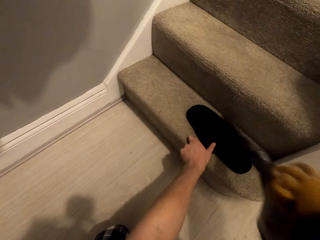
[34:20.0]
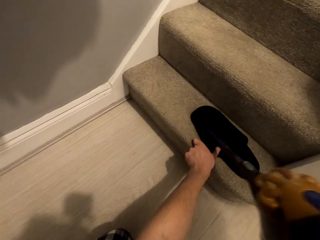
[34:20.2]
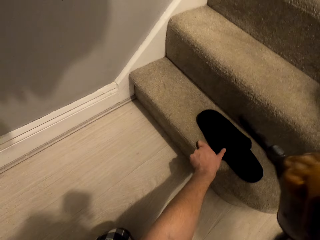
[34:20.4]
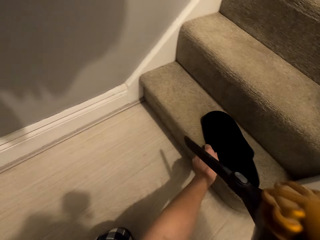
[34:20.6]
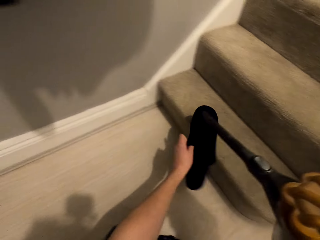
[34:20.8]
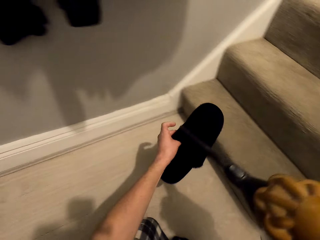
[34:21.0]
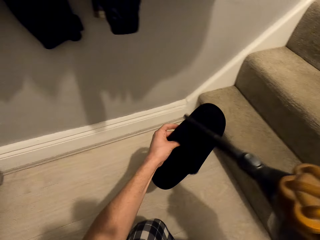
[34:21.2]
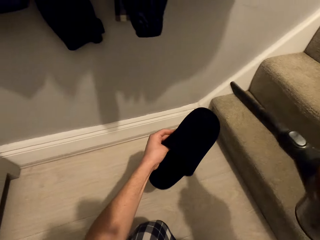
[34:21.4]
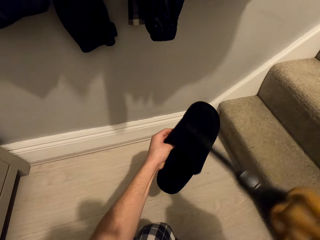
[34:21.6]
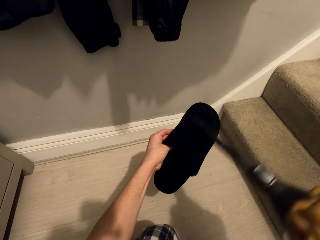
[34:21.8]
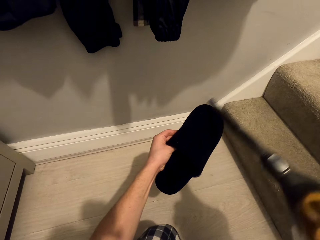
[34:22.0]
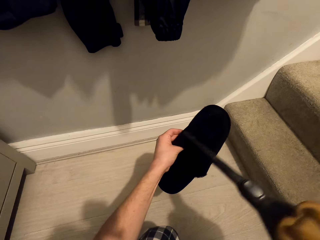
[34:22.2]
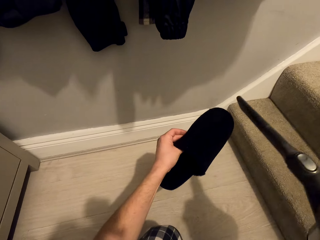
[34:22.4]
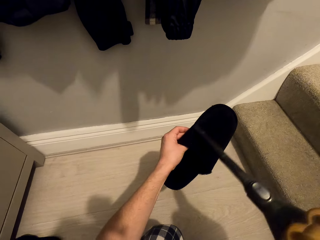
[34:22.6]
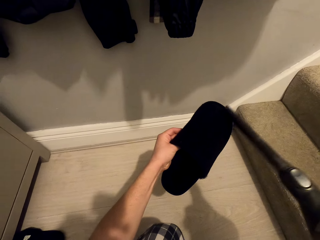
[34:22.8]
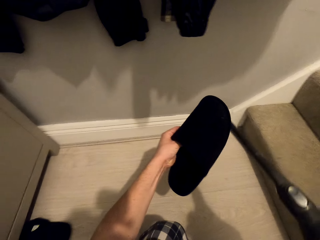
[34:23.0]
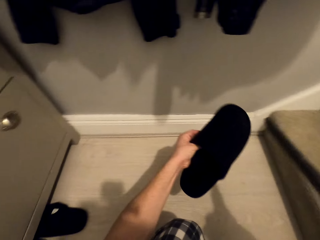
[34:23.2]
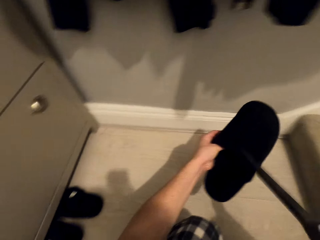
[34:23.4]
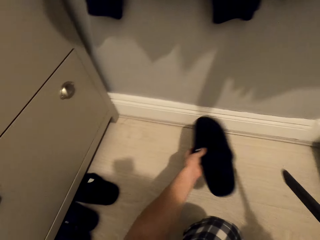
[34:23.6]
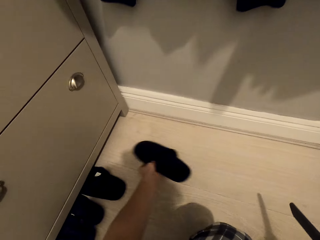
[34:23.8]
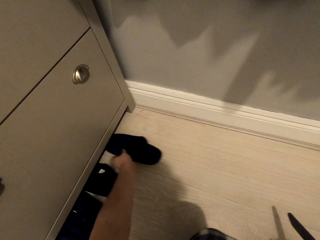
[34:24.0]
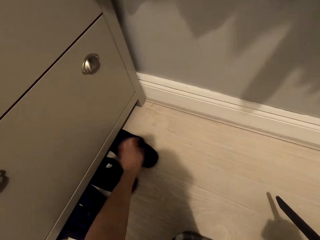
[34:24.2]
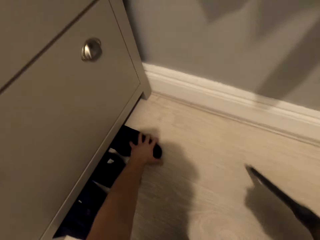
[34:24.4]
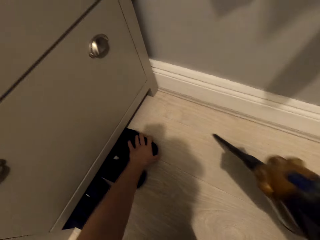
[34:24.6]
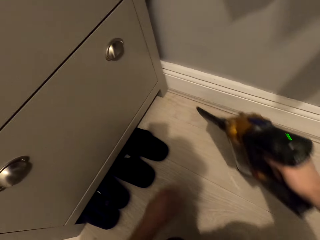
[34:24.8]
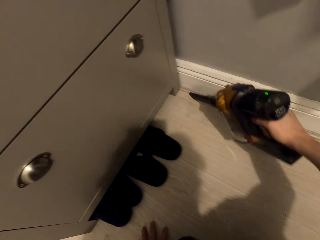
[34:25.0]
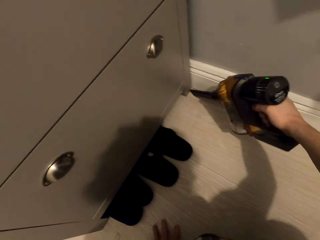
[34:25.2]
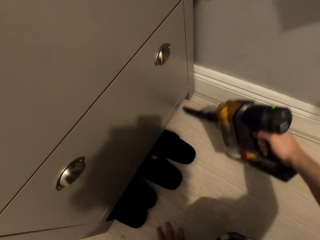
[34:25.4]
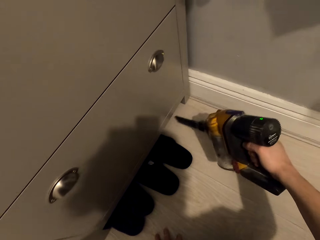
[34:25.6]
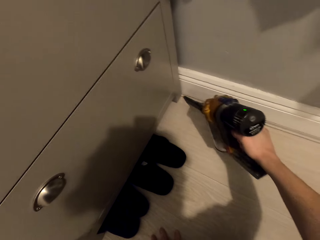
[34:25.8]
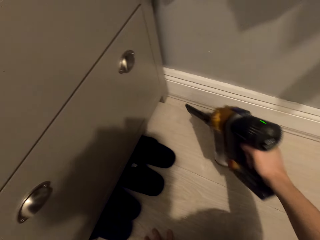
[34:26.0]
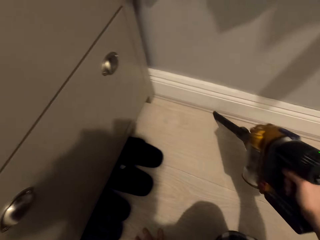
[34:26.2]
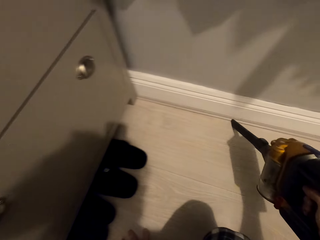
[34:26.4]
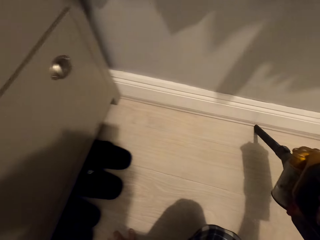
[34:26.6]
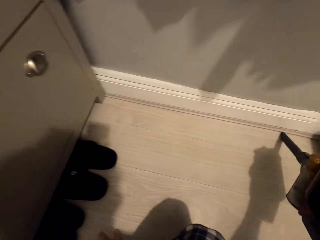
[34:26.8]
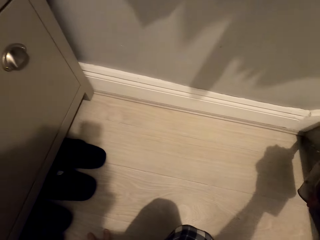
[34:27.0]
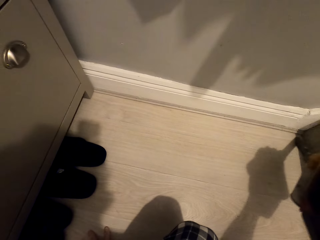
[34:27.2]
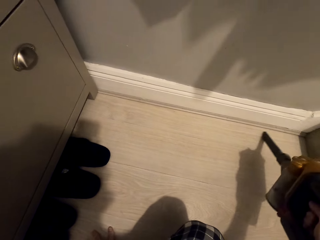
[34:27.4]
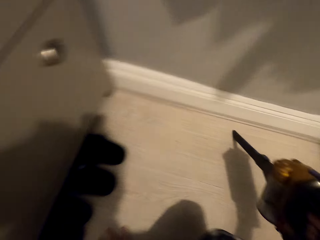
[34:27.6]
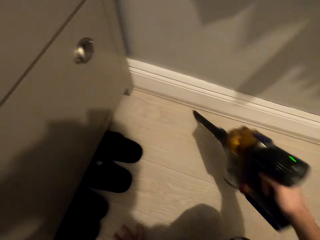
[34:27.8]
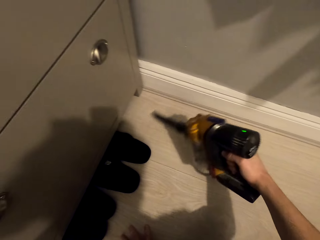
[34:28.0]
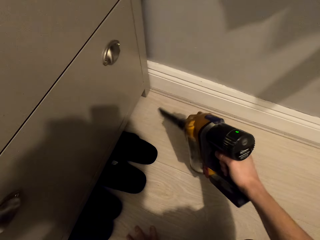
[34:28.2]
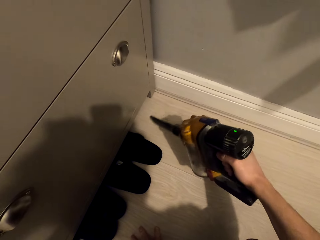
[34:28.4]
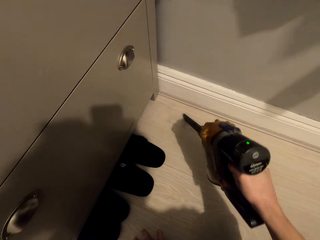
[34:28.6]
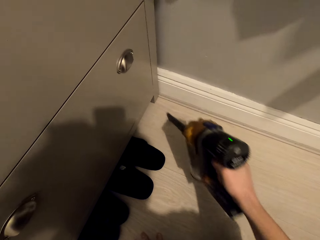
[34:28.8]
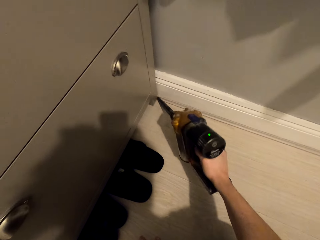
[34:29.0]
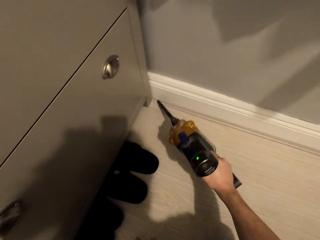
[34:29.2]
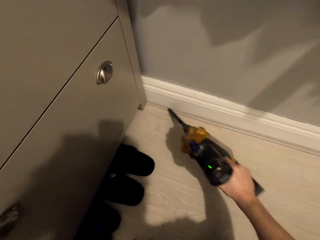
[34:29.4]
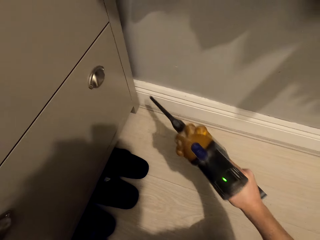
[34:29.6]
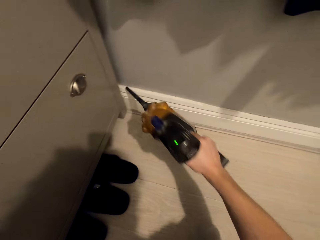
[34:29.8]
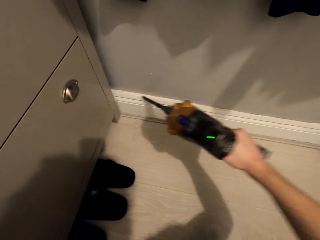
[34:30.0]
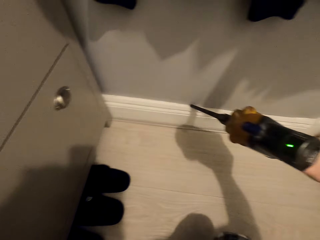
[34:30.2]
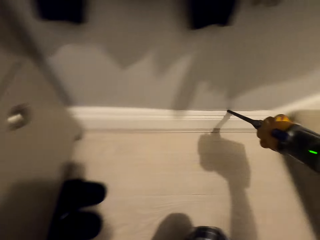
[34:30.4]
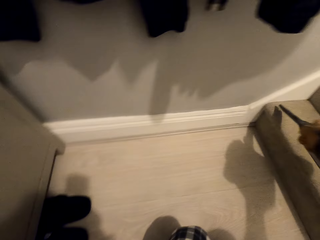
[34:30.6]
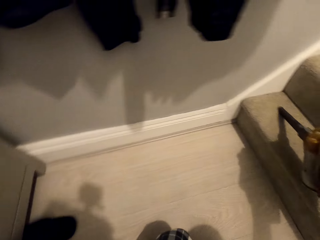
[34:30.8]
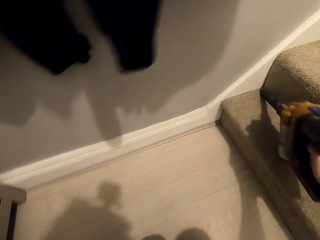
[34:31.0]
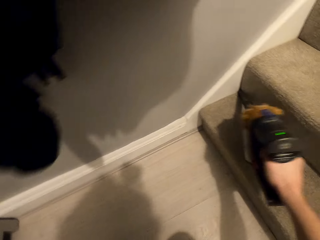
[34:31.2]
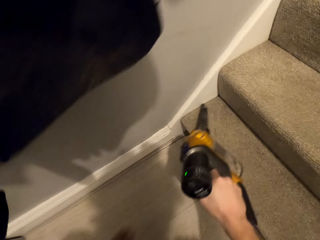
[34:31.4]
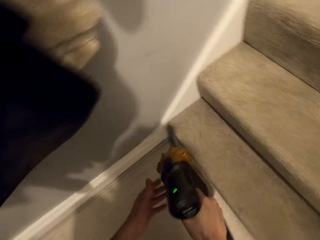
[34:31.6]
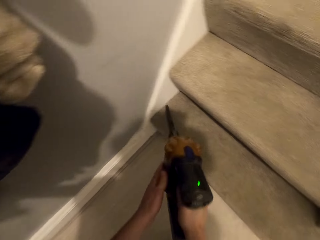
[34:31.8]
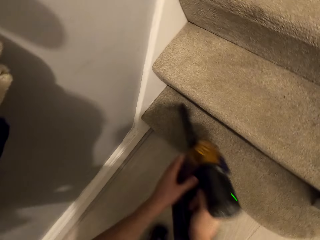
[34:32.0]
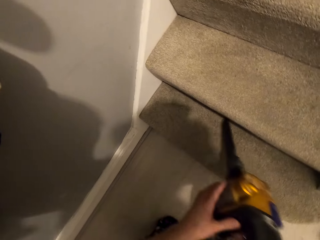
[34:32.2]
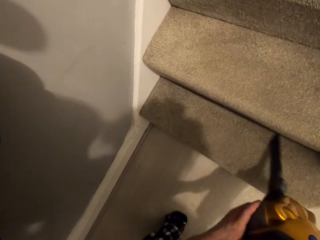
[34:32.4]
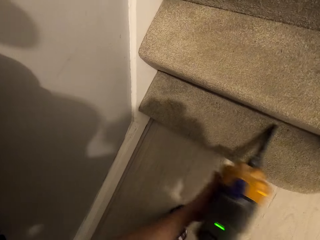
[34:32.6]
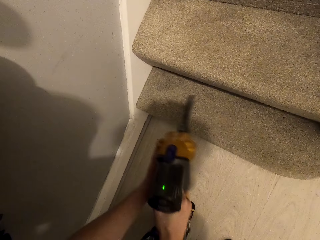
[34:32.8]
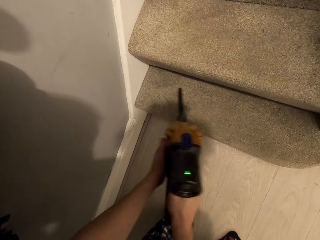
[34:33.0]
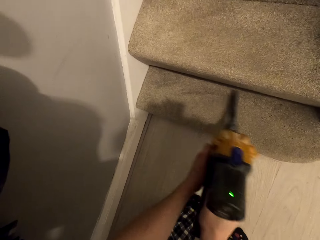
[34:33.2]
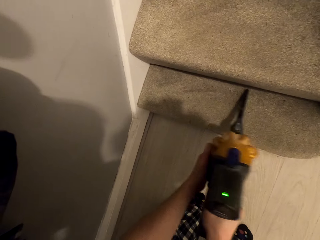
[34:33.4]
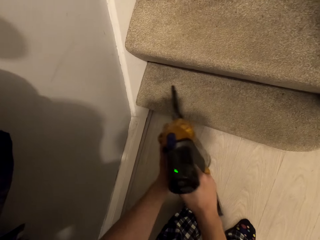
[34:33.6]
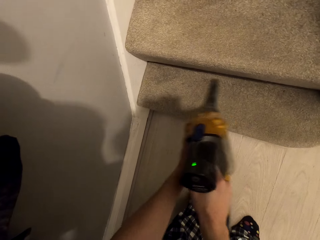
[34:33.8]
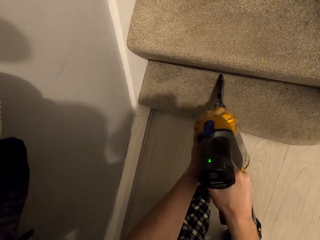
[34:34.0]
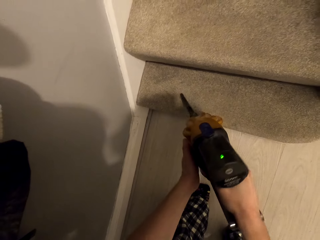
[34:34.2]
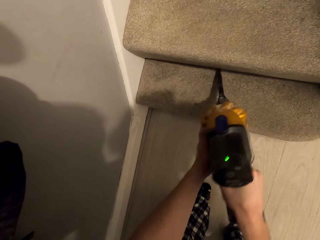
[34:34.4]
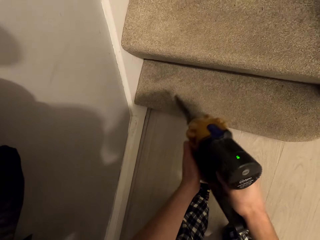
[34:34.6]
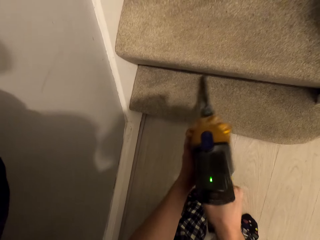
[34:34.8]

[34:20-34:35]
The camera wearer holds the slippers. They remove dirt from the slippers. They put the slippers under the cabinet. They pick dirt along the cabinet. They pick dirt on the staircase.

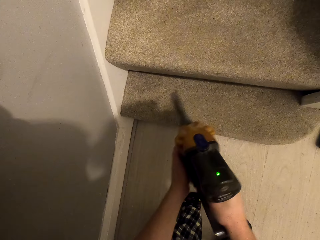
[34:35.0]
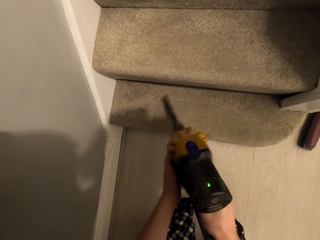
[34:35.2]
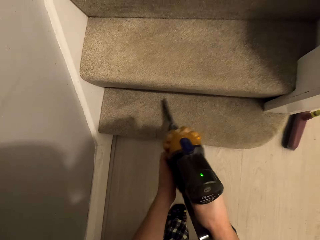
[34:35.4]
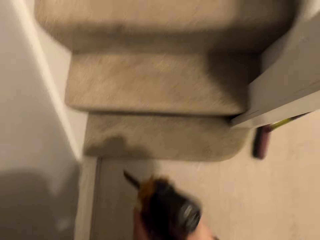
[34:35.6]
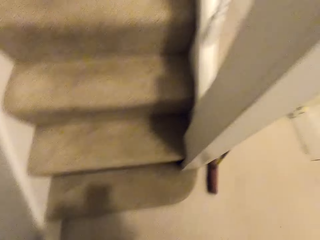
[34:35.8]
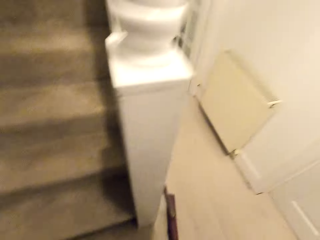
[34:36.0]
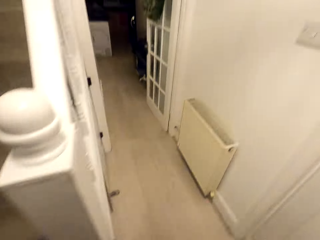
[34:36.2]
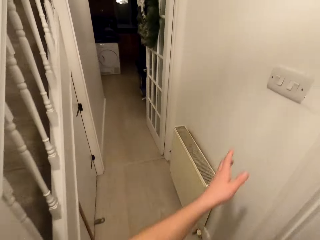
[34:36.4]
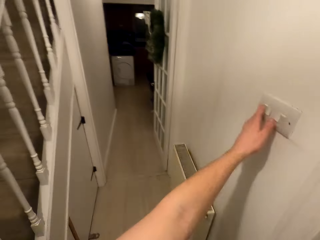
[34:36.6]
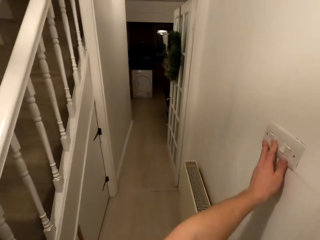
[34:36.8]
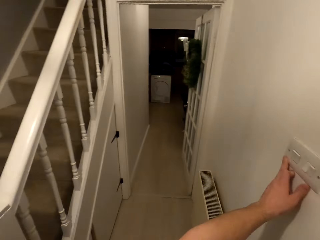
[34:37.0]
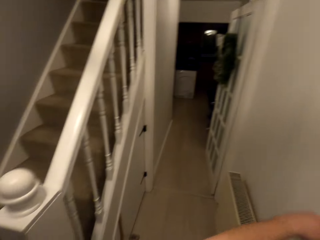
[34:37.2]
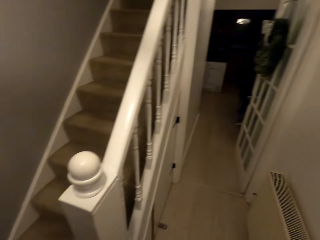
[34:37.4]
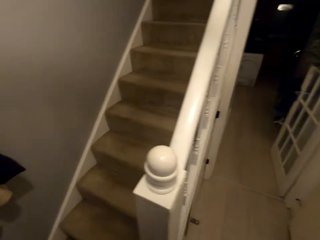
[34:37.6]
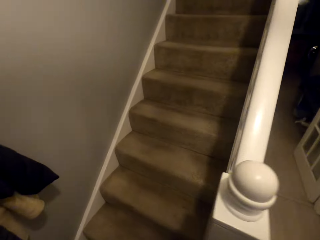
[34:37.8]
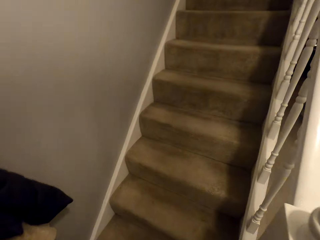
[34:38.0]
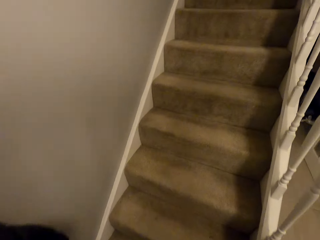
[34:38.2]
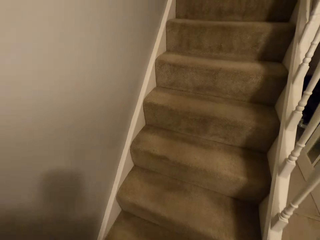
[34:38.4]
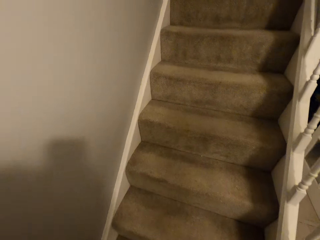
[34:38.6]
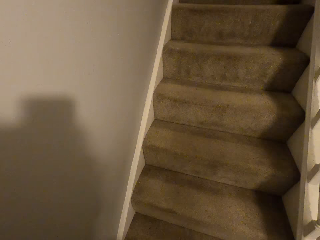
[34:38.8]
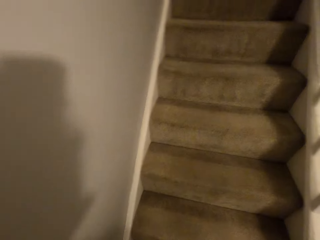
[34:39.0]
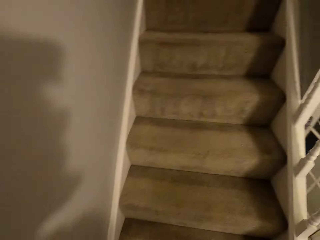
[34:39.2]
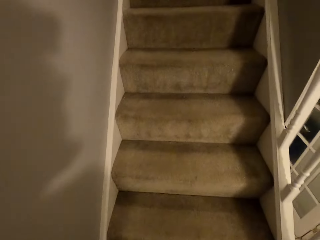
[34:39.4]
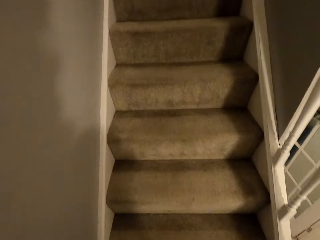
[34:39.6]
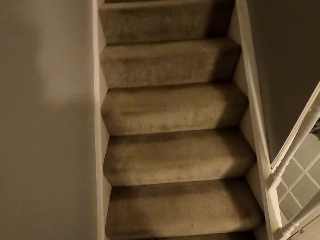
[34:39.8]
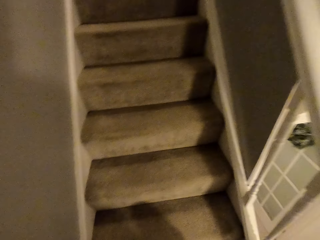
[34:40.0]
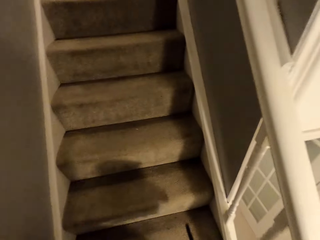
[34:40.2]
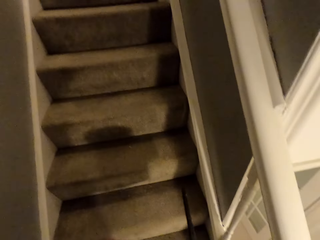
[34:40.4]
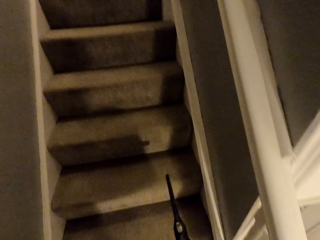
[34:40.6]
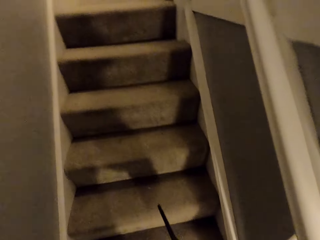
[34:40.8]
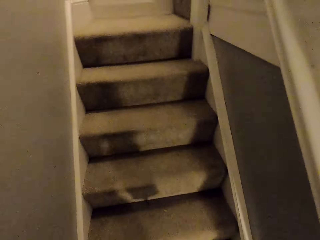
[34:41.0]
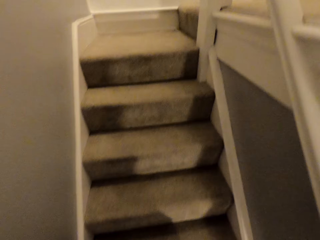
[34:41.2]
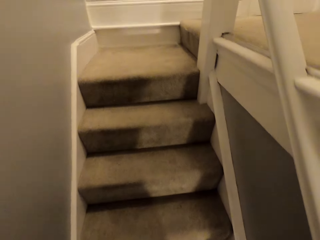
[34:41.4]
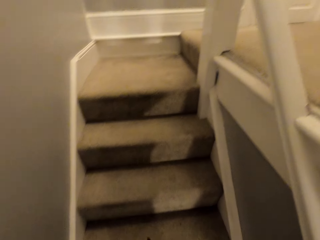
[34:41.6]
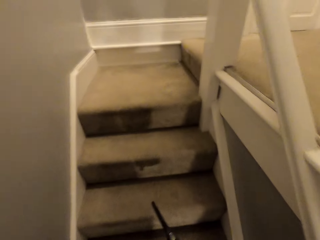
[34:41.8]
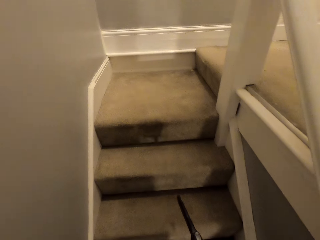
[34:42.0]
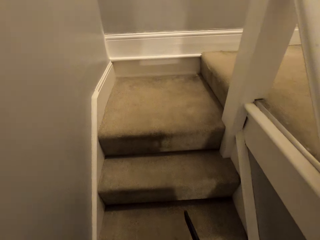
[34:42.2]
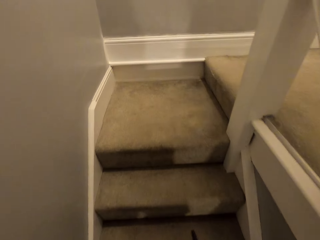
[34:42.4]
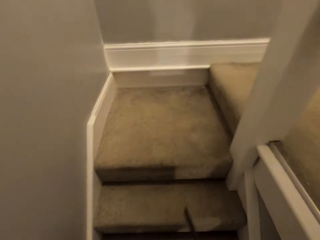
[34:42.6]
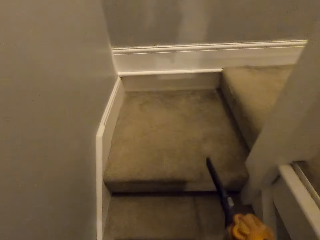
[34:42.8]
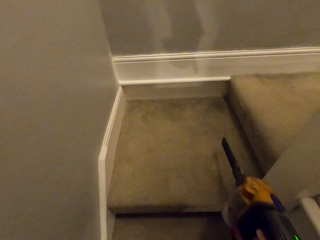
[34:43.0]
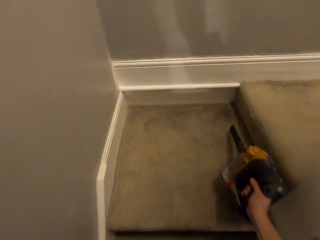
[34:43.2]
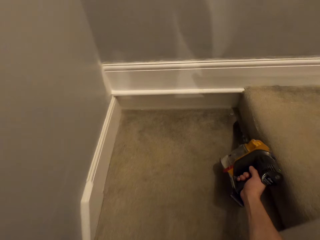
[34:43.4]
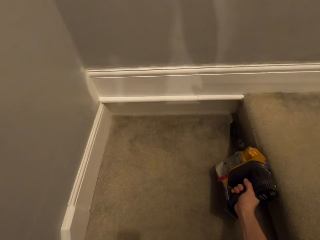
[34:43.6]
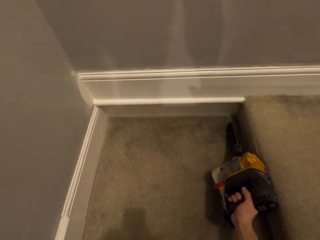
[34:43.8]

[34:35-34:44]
The camera wearer turns the light on. They walk along the stairs.
